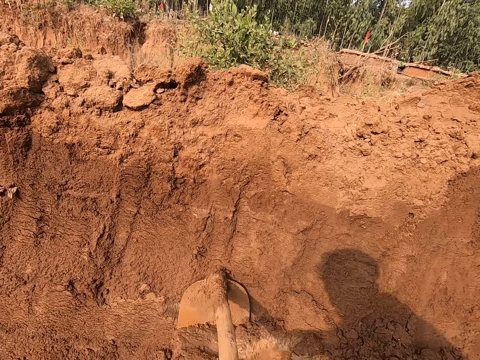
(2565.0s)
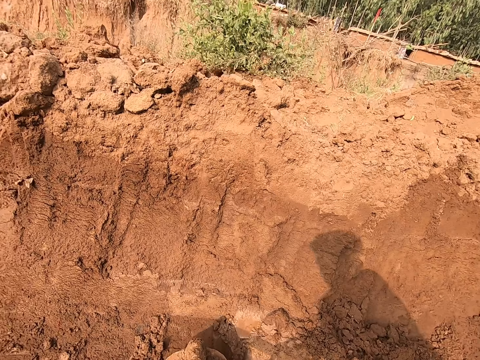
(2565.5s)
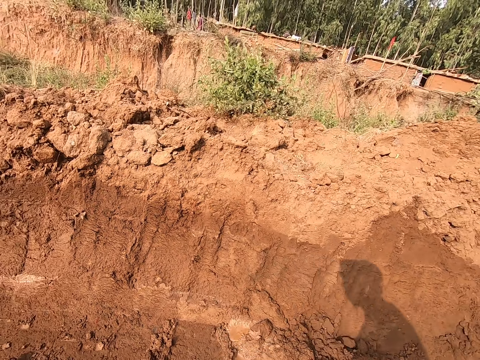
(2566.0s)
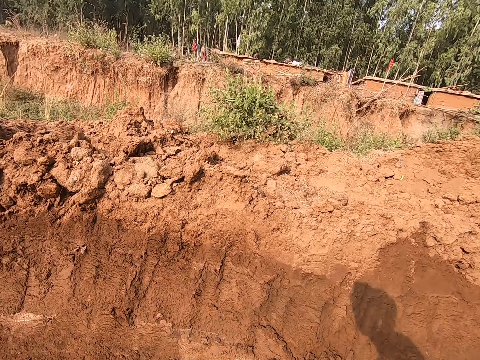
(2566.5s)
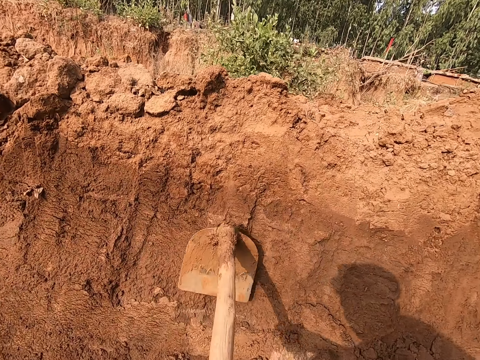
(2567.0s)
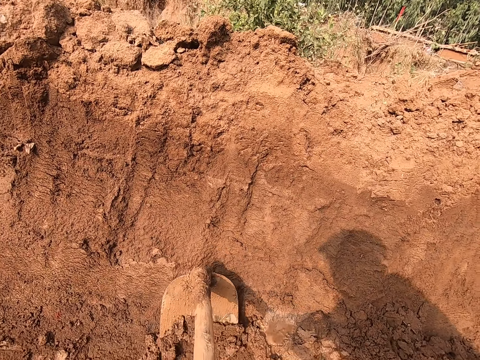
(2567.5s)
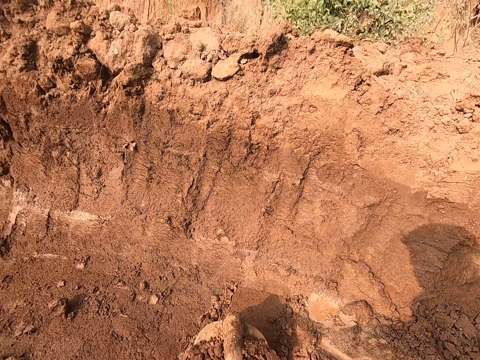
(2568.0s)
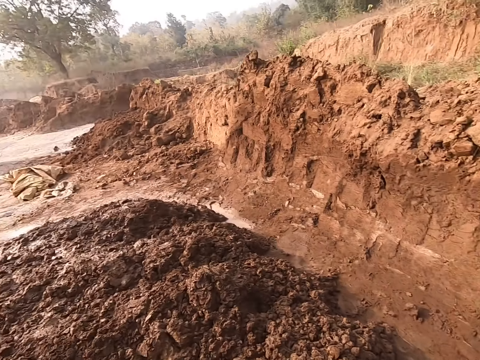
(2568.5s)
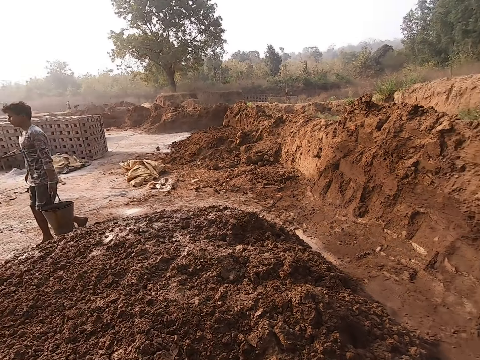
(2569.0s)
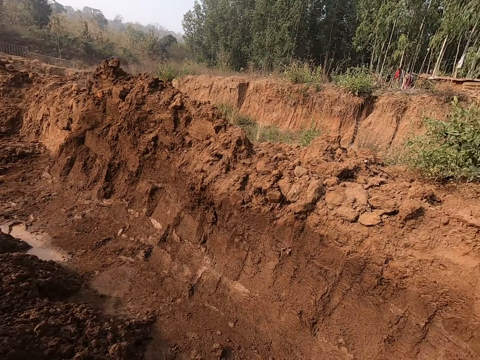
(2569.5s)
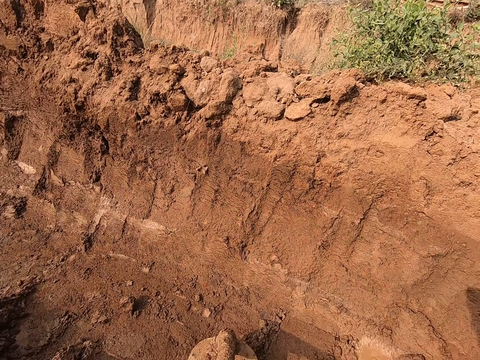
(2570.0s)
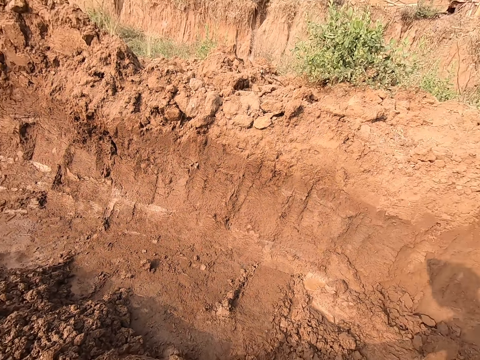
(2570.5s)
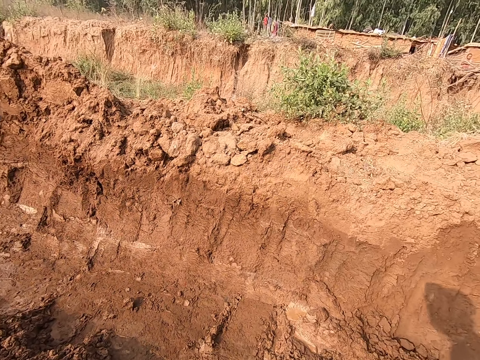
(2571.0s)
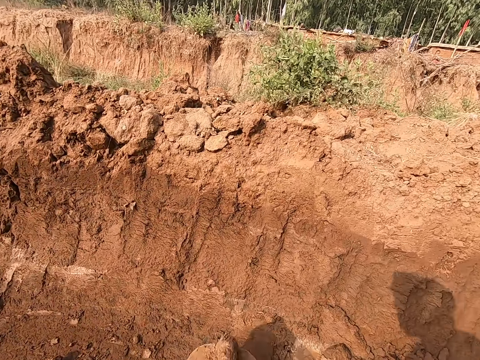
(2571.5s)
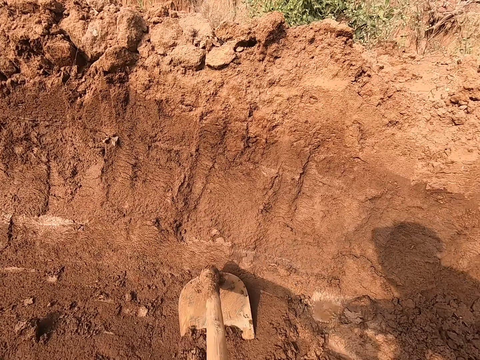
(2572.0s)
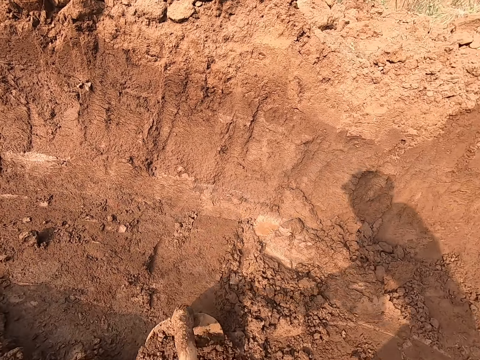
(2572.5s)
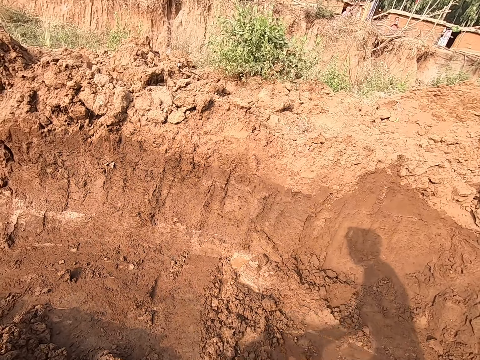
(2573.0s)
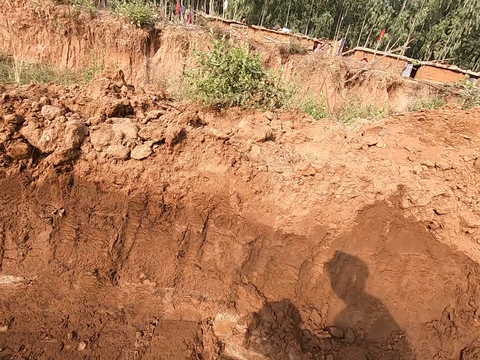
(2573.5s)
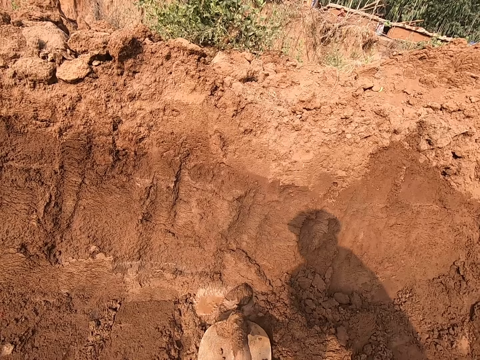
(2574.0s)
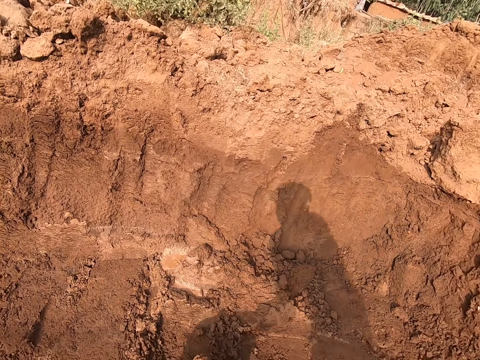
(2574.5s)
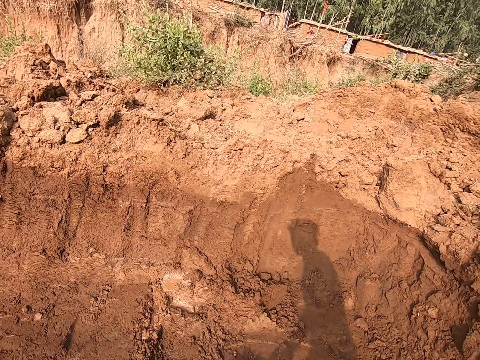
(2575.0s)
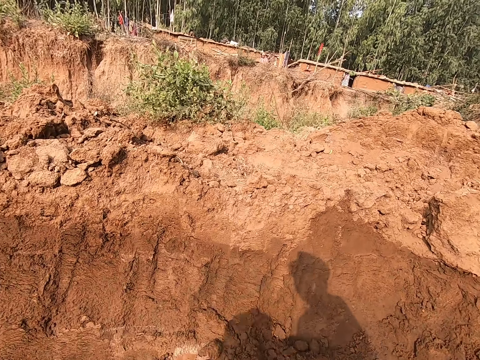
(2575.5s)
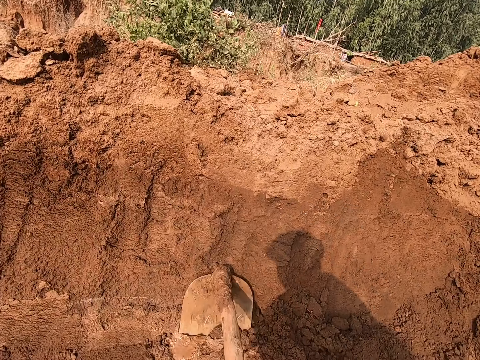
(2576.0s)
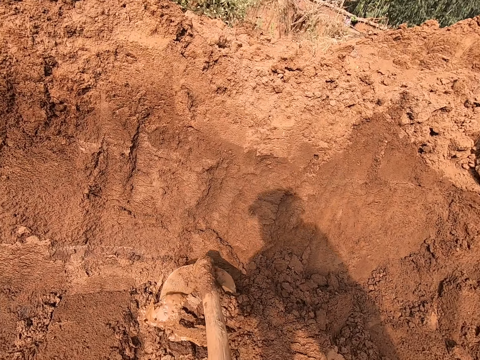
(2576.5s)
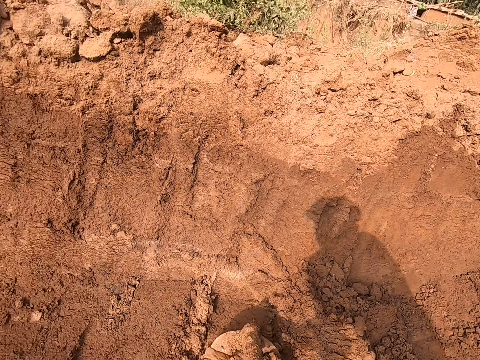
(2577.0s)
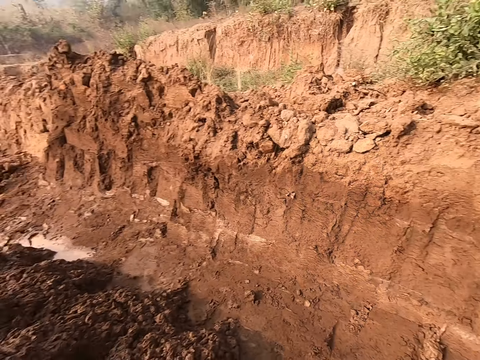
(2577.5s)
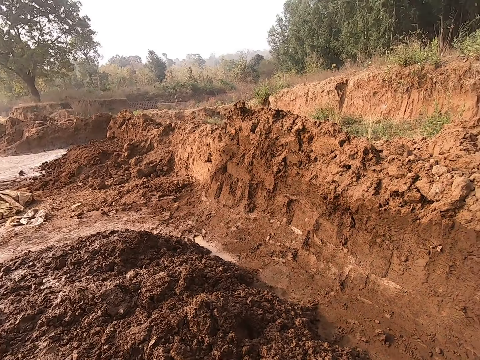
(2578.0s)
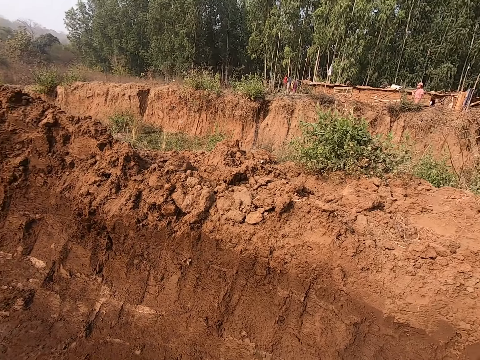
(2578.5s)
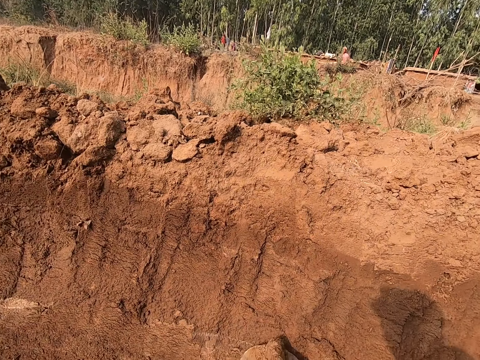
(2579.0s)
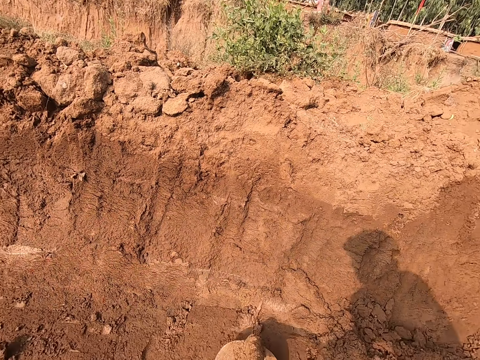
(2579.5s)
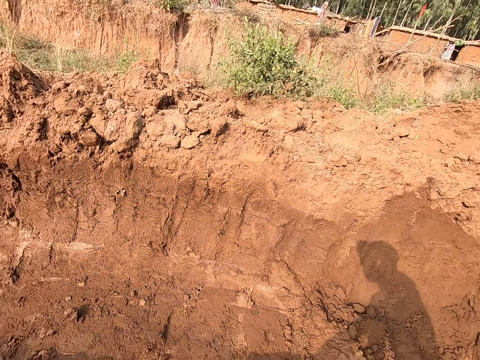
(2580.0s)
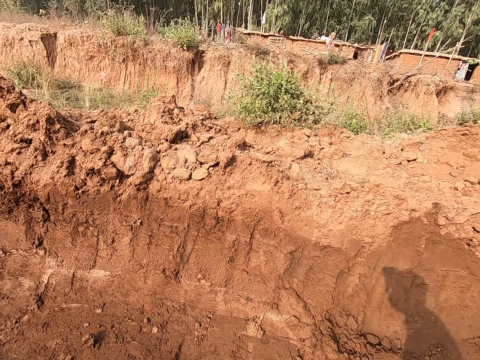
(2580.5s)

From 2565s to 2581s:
The camera wearer scratches the soil with a hoe. They dig on the ground with the hoe.

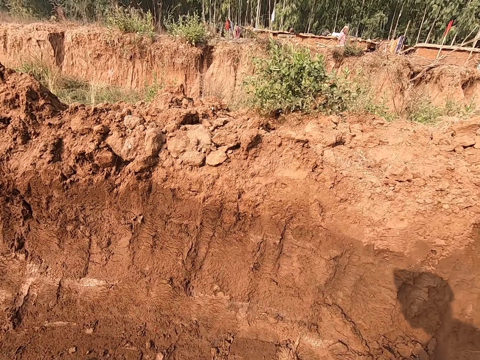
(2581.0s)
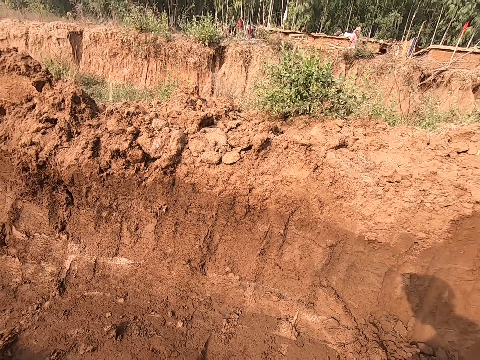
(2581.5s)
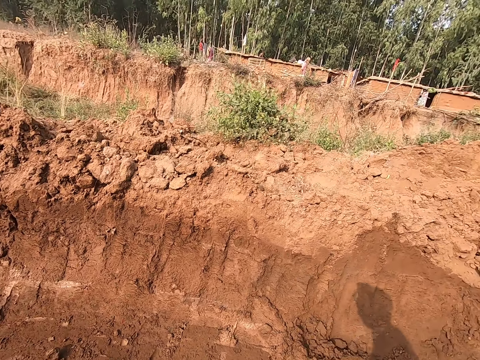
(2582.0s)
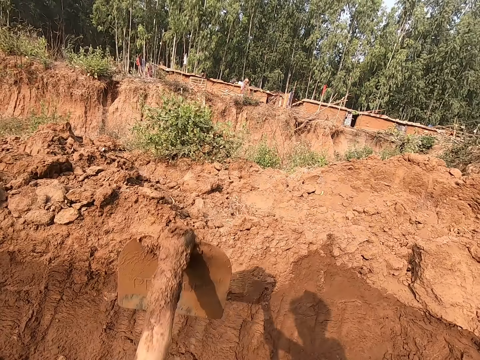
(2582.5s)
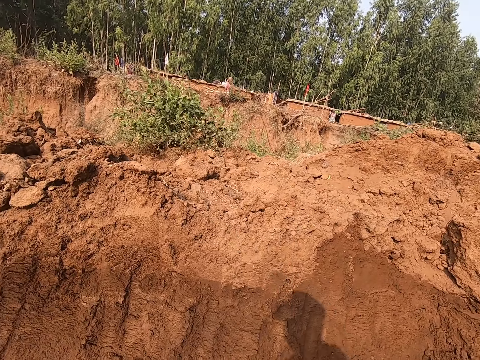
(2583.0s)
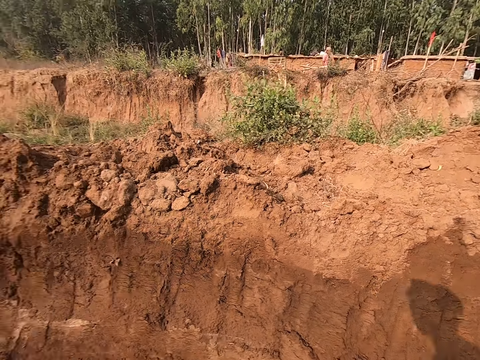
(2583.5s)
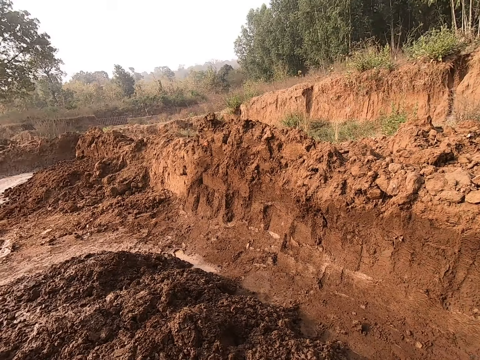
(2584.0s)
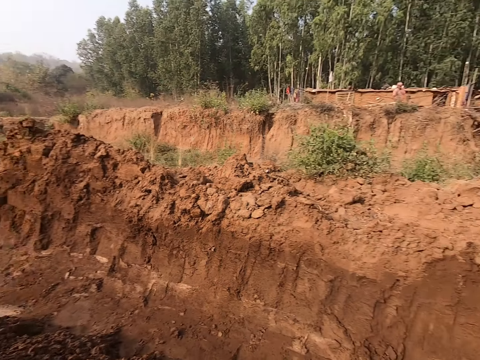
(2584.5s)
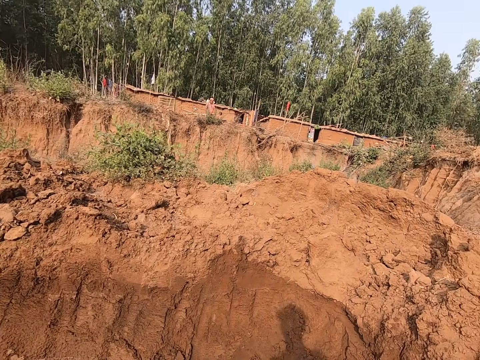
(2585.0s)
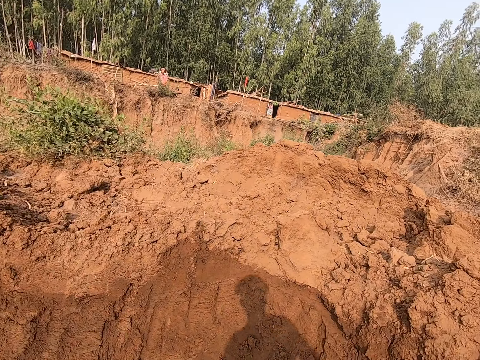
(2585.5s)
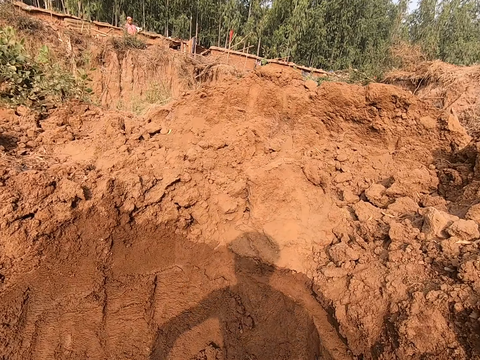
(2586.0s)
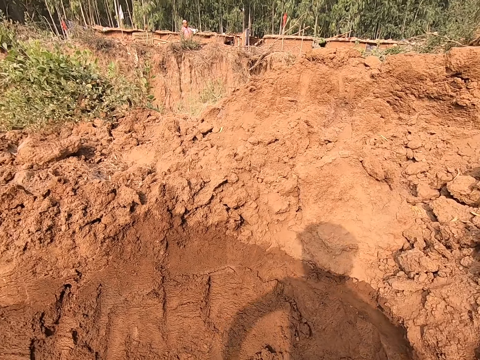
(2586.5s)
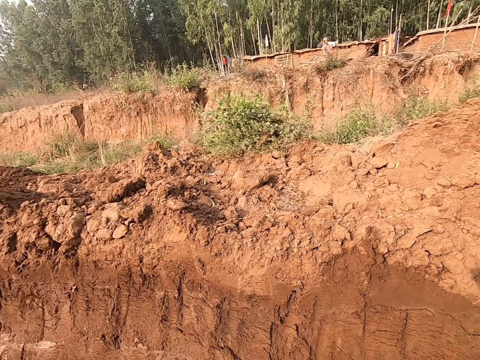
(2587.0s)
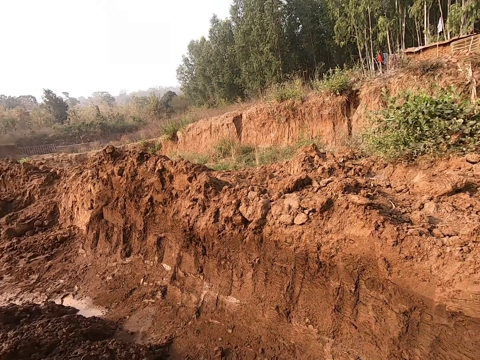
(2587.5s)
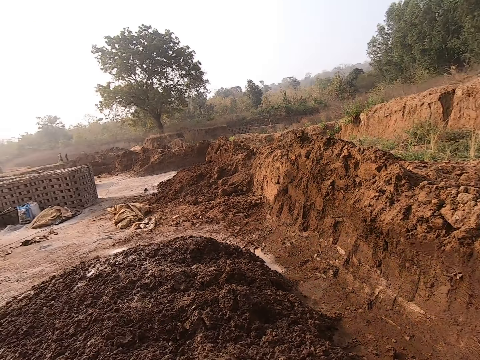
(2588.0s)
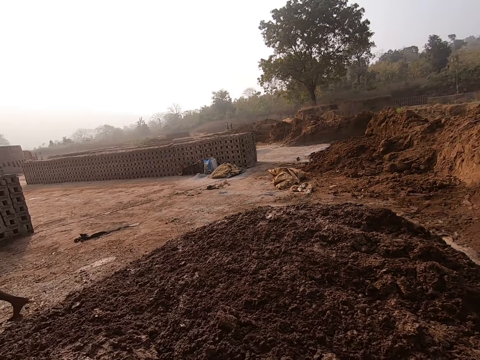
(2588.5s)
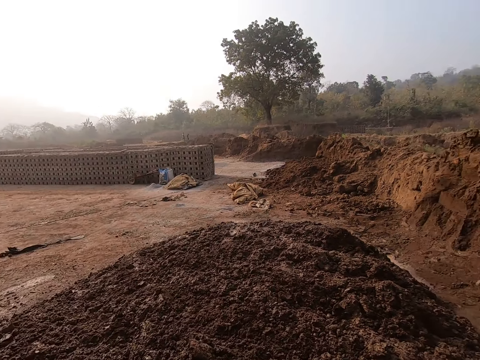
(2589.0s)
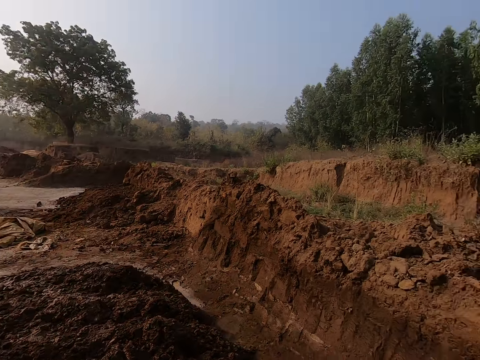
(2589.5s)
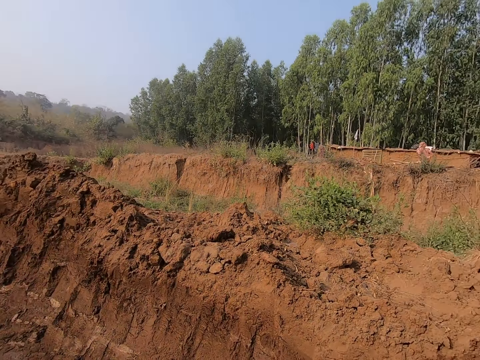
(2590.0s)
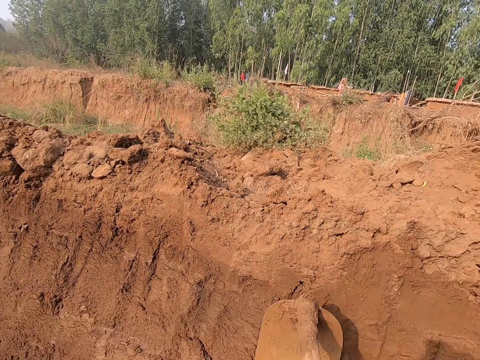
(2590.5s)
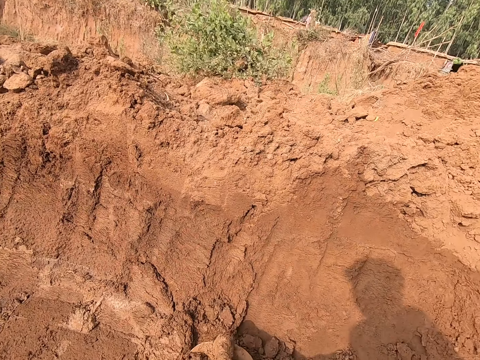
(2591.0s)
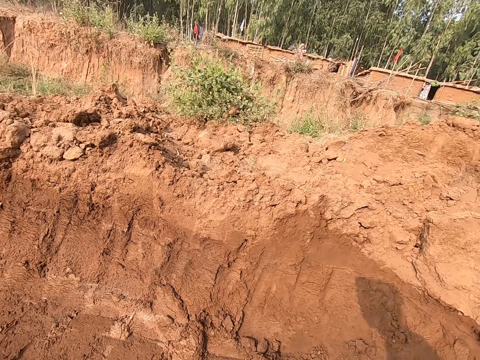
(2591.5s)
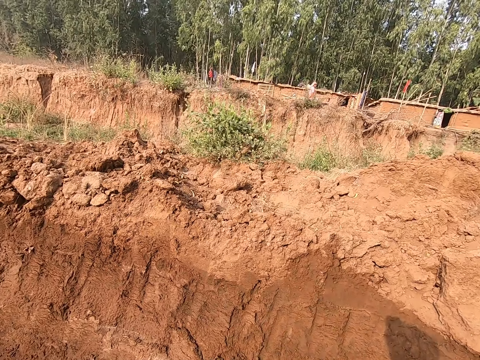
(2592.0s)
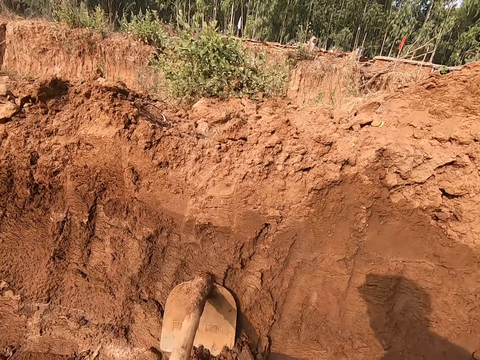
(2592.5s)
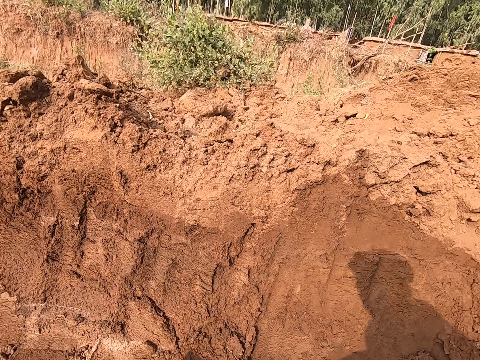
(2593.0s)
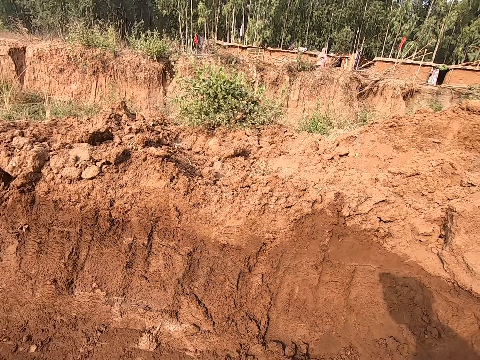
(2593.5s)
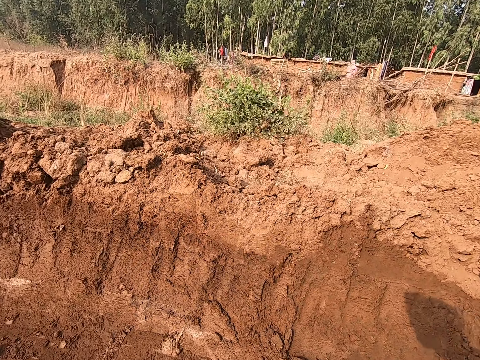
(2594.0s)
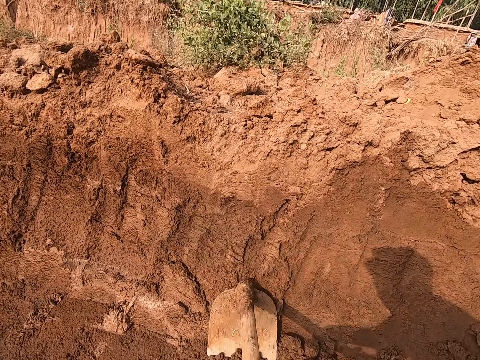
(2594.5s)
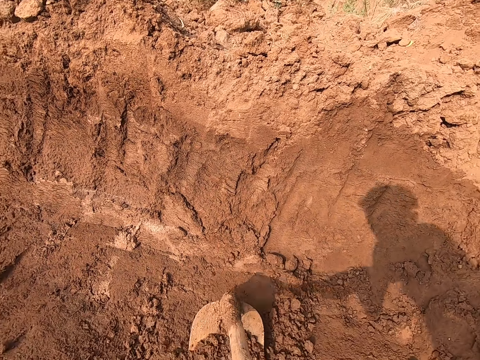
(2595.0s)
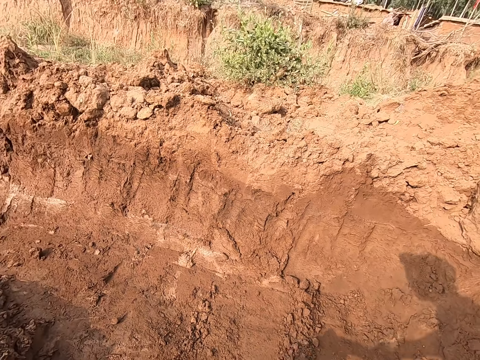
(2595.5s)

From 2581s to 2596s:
The camera wearer looks around the area. They dig the ground with the hoe in both hands.
